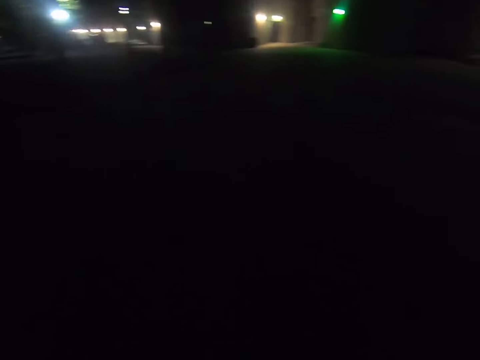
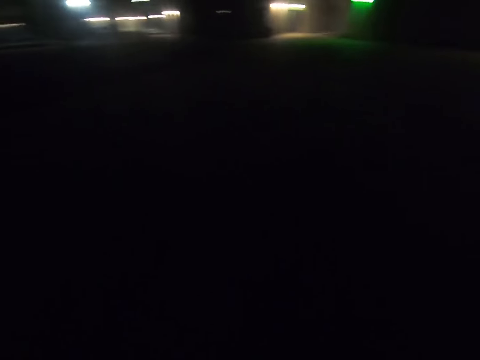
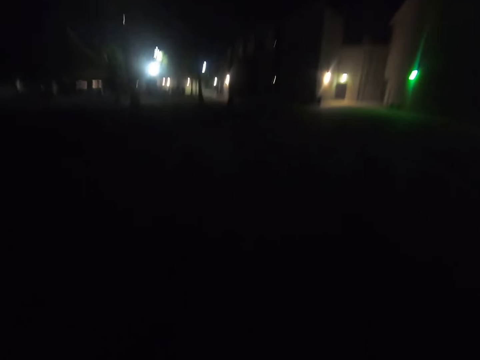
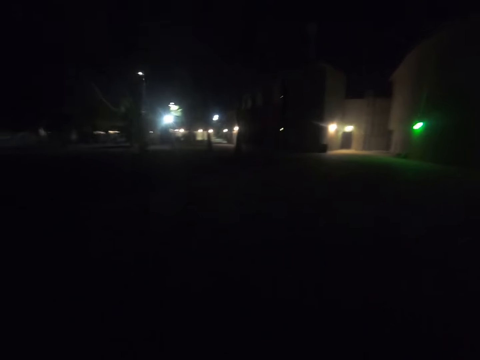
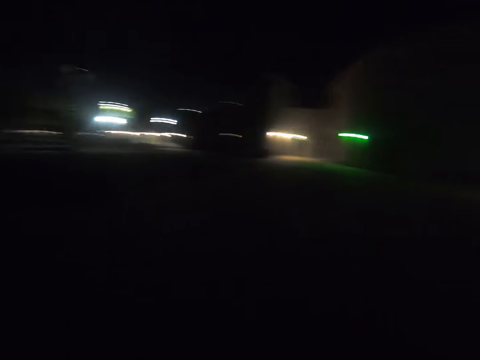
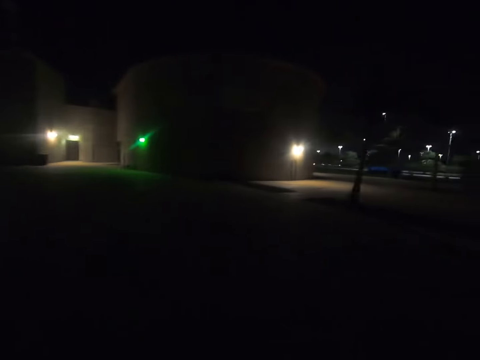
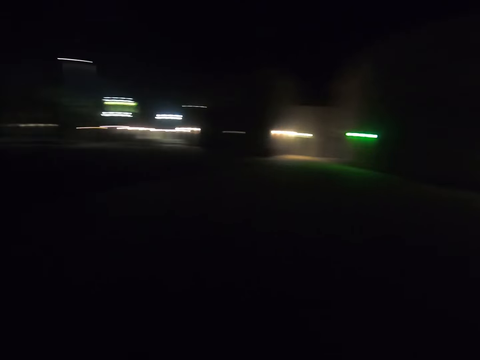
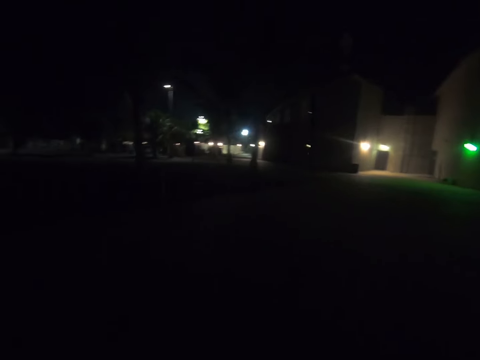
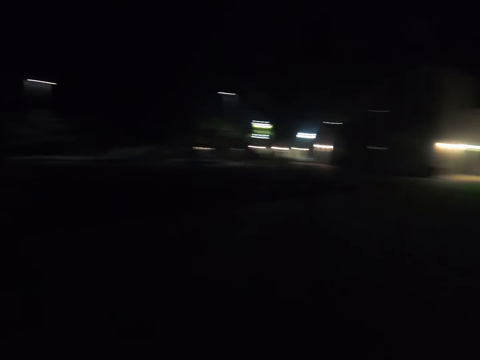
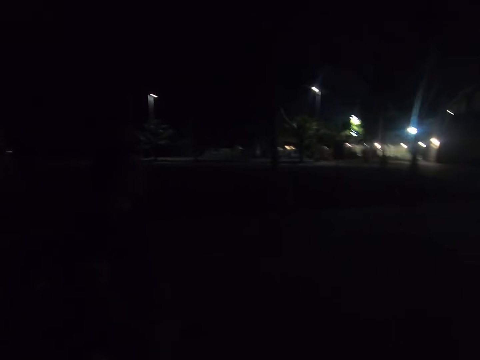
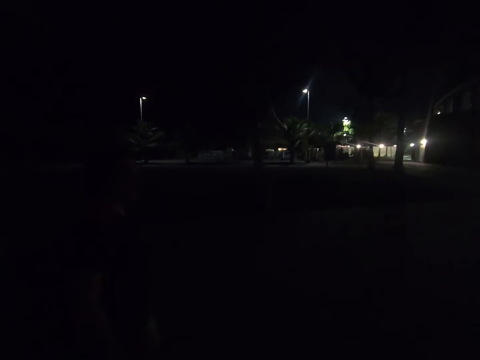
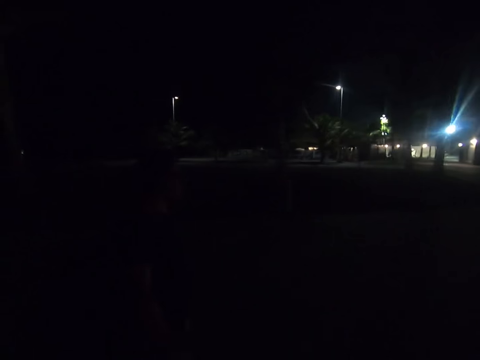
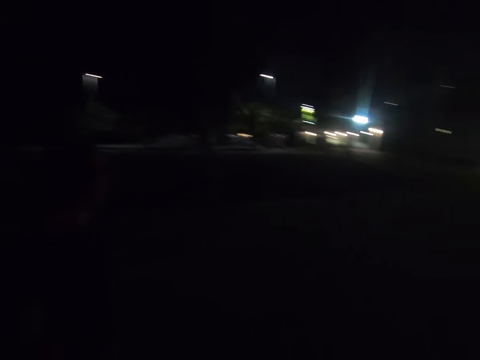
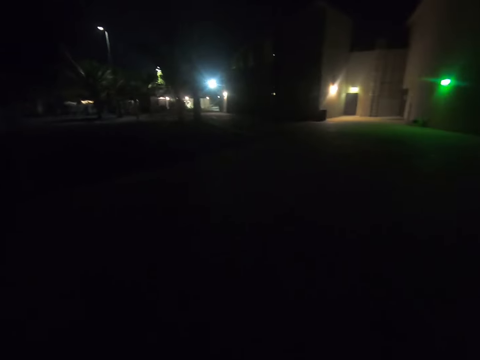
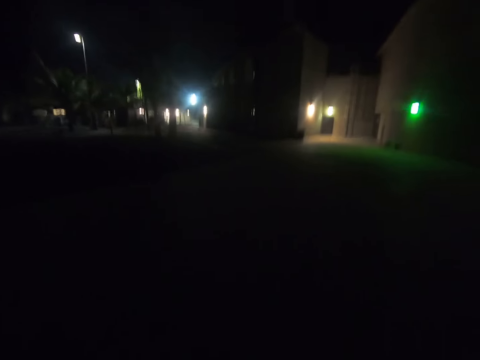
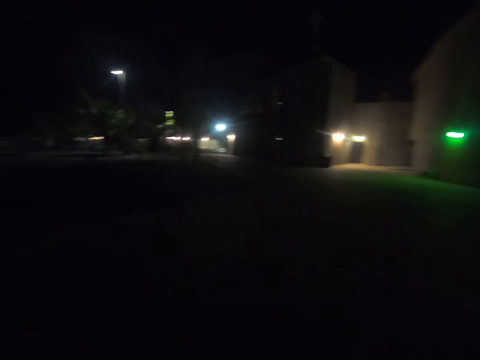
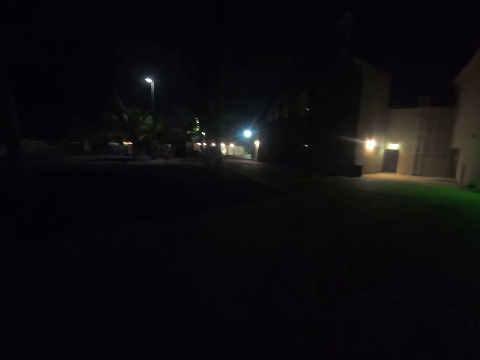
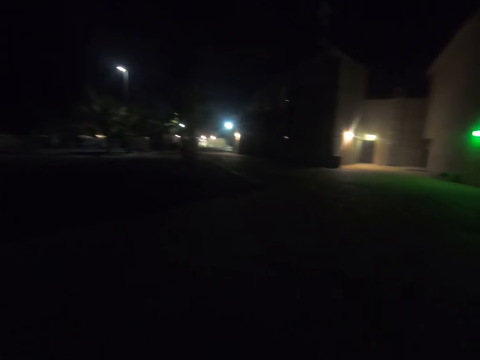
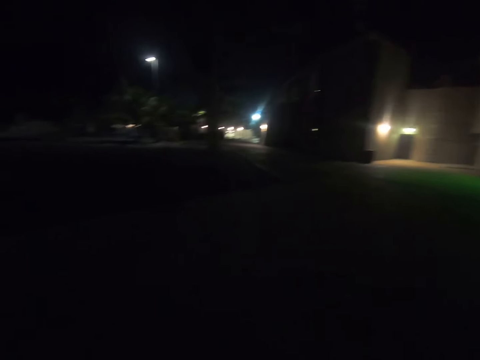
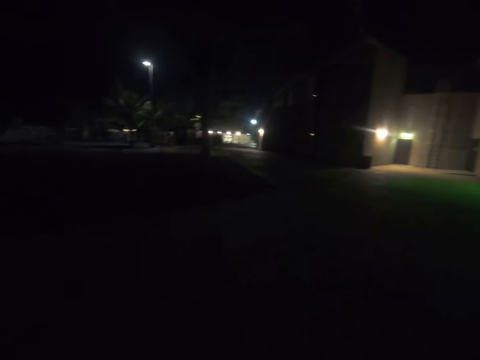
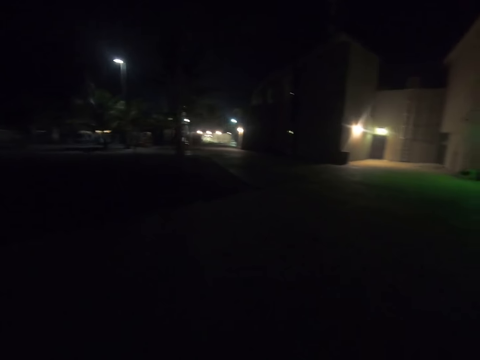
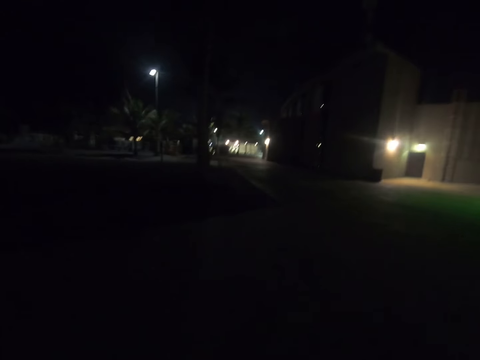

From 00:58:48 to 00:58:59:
The camera wearer looks around. They walk towards the lights.

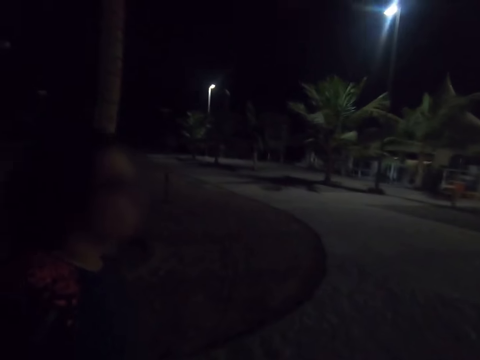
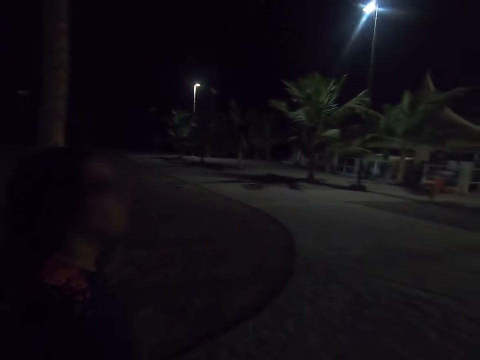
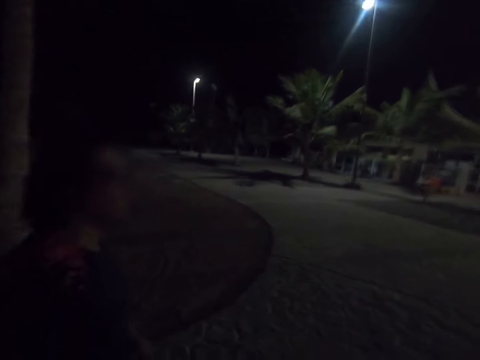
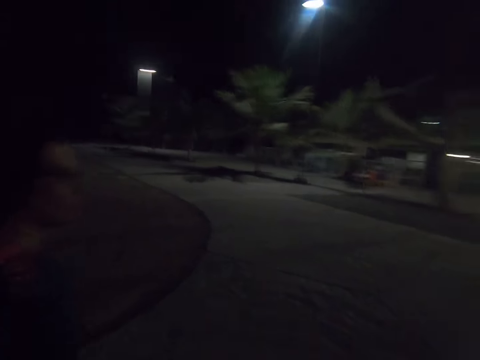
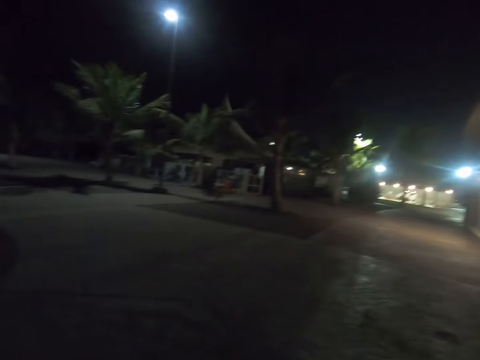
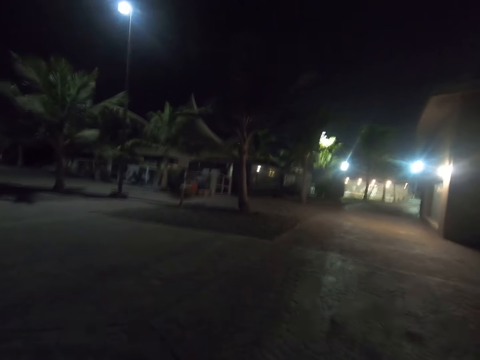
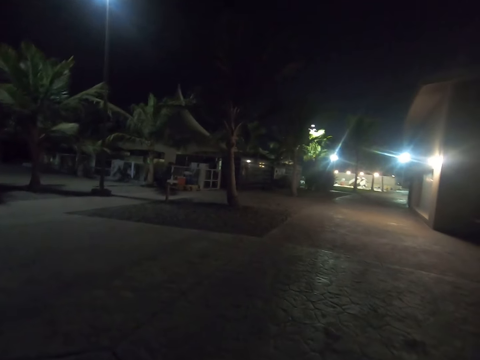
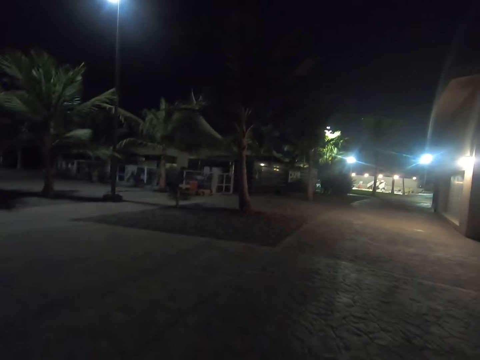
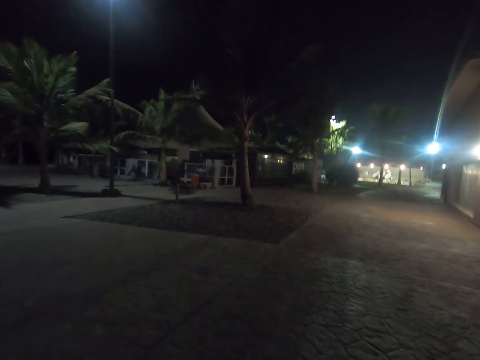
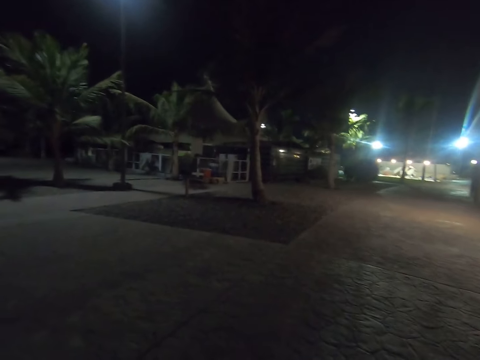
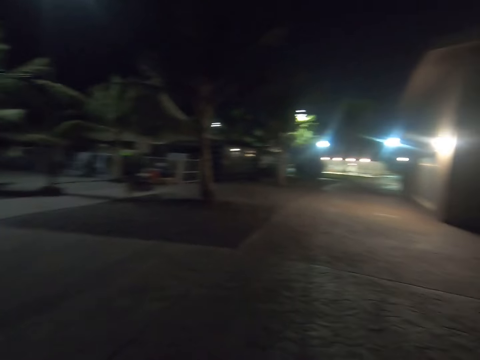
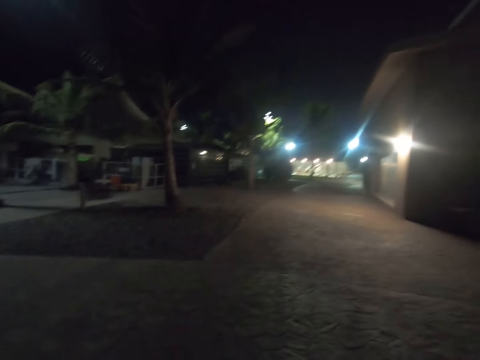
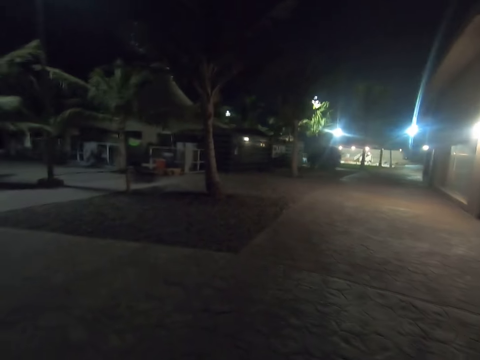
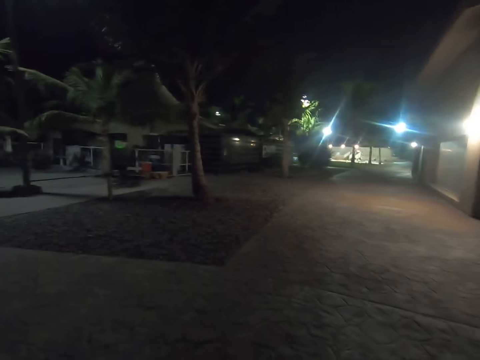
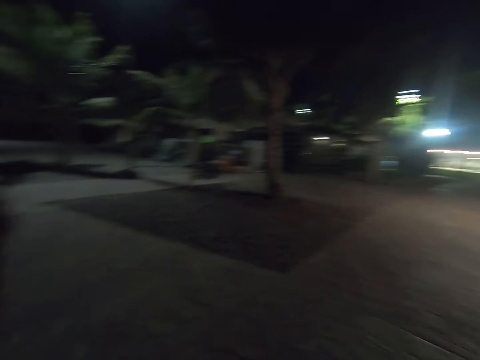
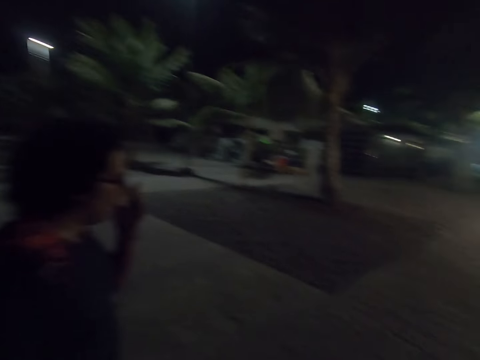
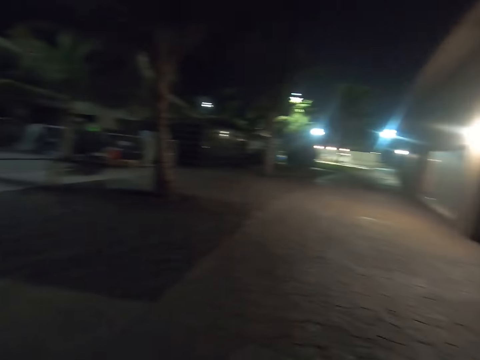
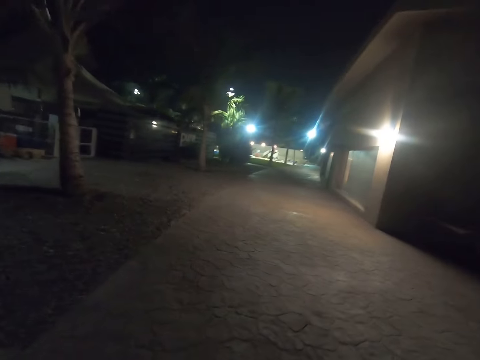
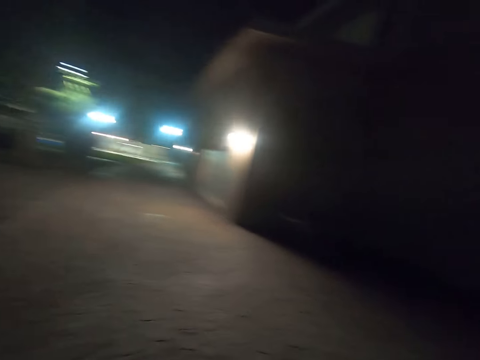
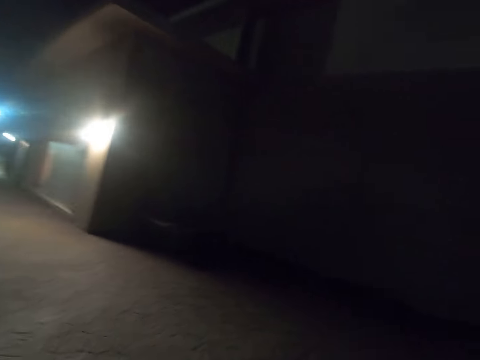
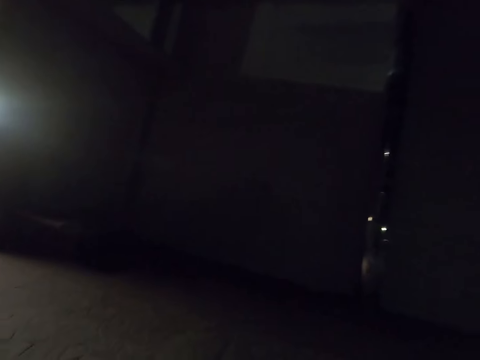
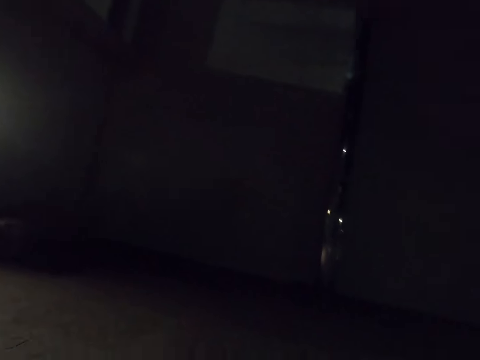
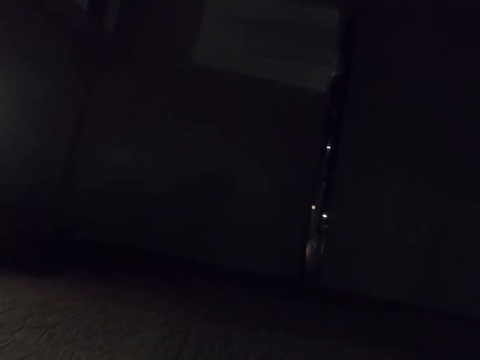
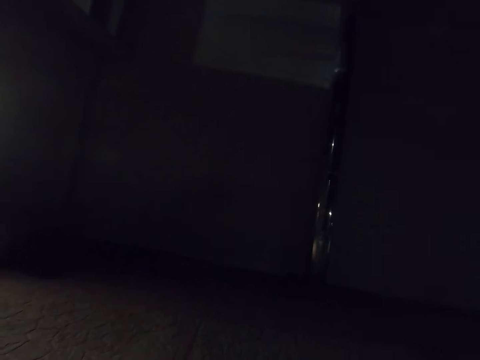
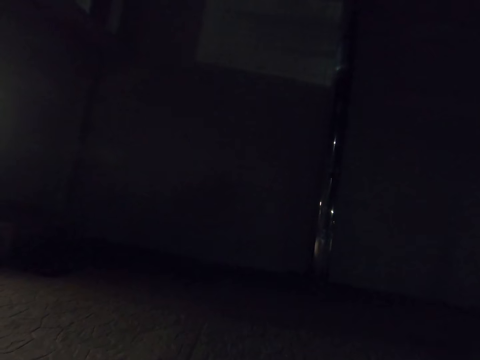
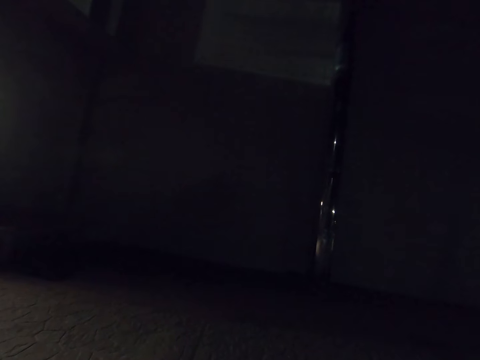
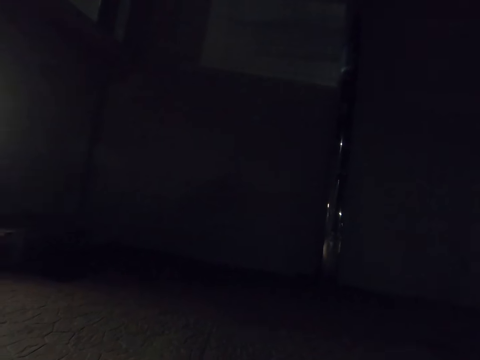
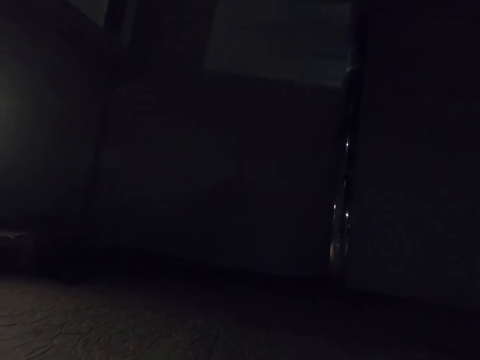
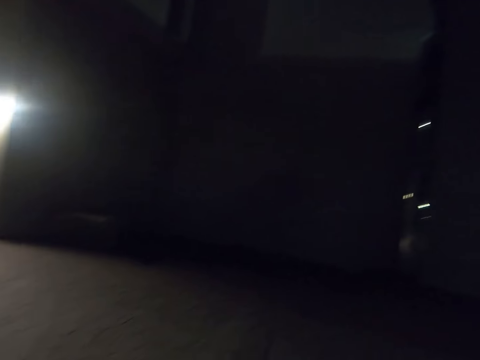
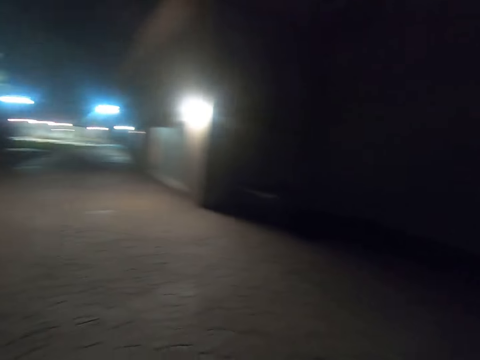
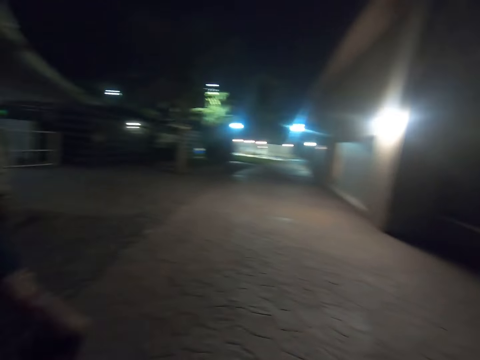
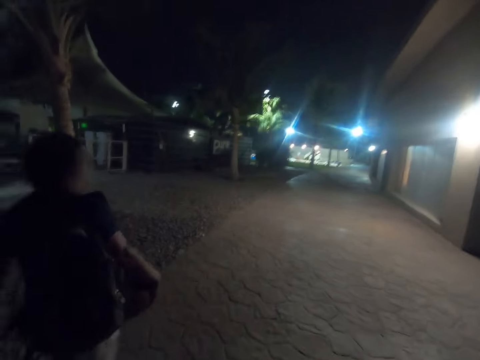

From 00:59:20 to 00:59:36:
The camera wearer looks at a man. They look at the man again. The man touches the face. The camera wearer stands.
